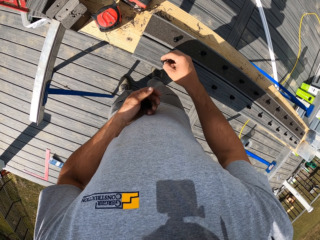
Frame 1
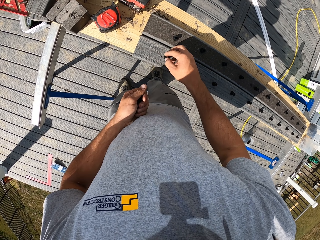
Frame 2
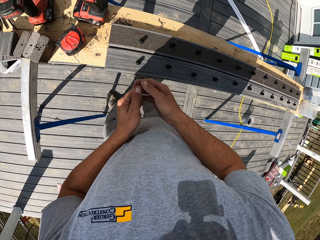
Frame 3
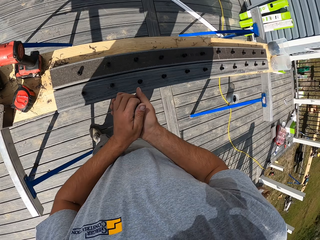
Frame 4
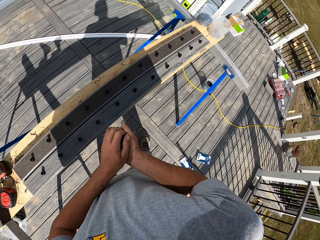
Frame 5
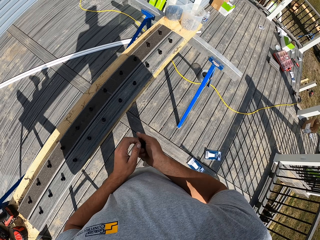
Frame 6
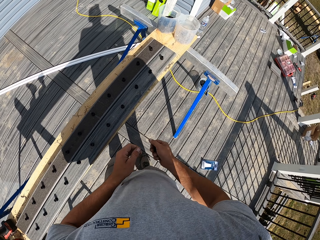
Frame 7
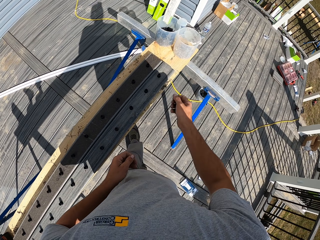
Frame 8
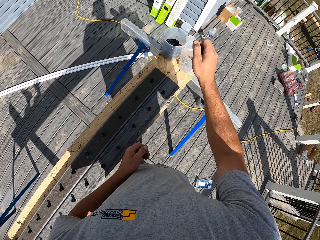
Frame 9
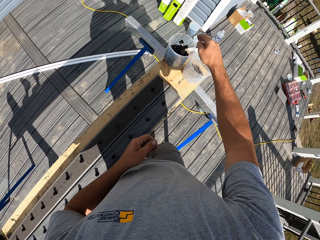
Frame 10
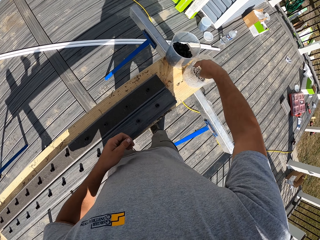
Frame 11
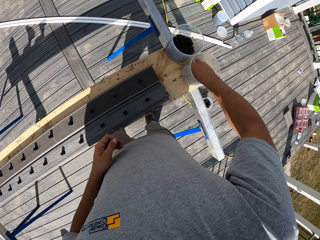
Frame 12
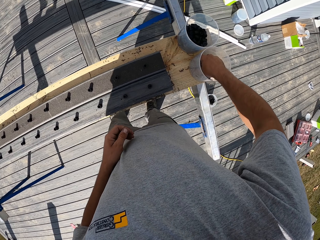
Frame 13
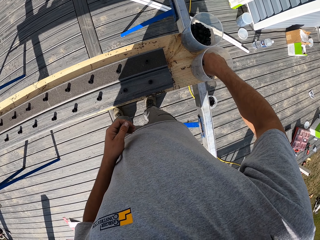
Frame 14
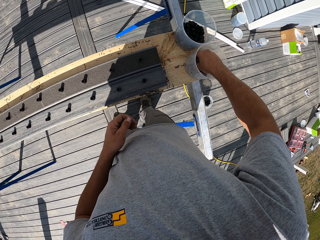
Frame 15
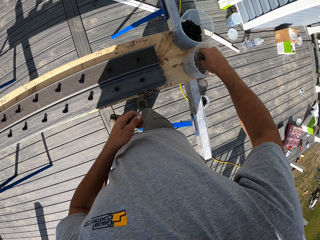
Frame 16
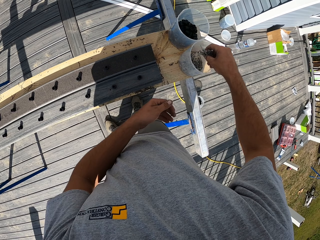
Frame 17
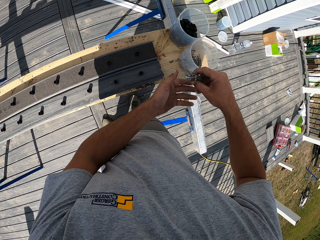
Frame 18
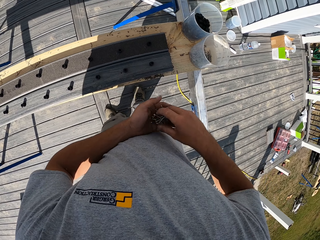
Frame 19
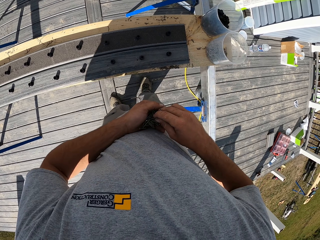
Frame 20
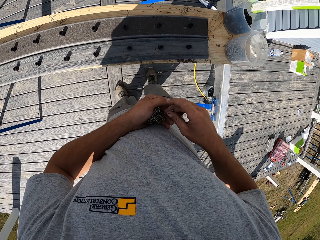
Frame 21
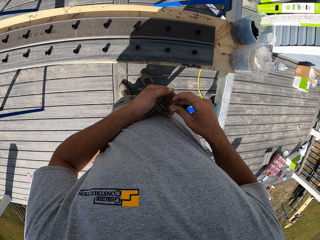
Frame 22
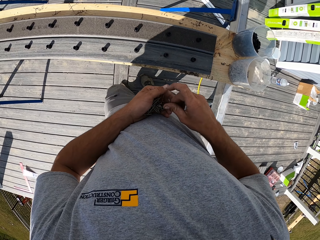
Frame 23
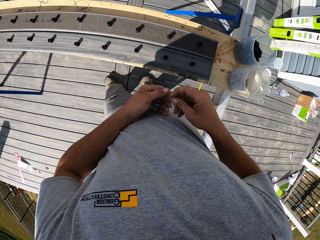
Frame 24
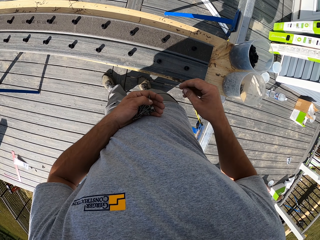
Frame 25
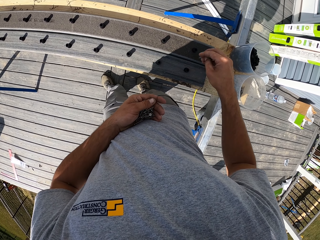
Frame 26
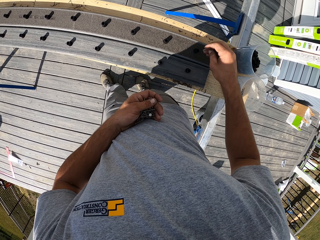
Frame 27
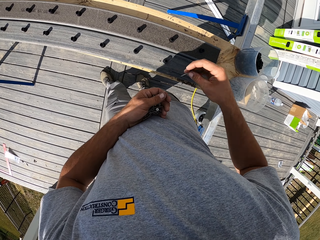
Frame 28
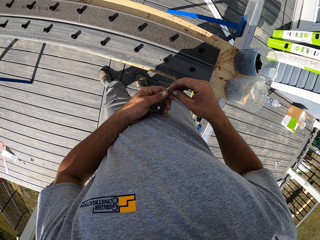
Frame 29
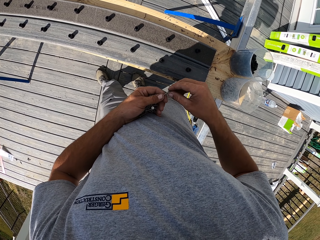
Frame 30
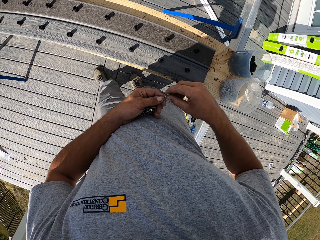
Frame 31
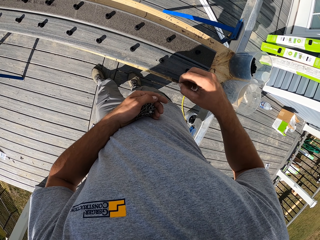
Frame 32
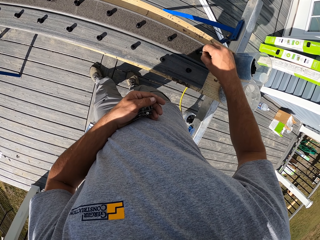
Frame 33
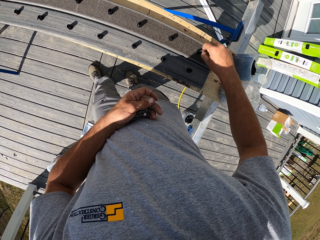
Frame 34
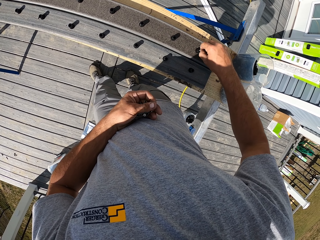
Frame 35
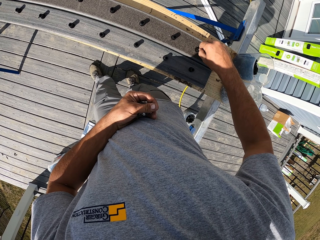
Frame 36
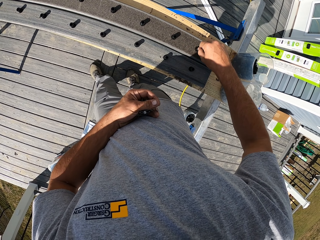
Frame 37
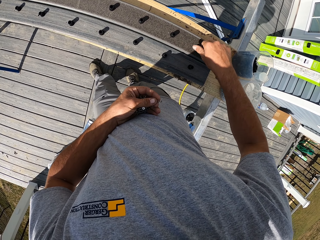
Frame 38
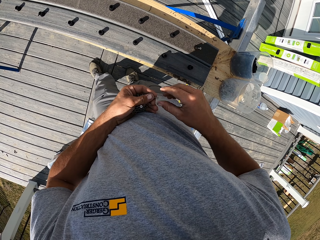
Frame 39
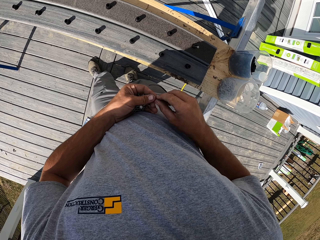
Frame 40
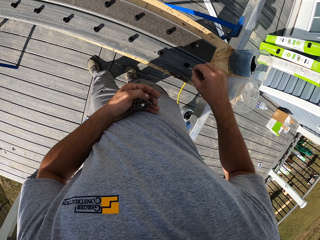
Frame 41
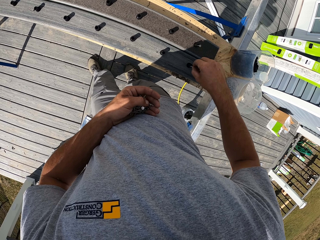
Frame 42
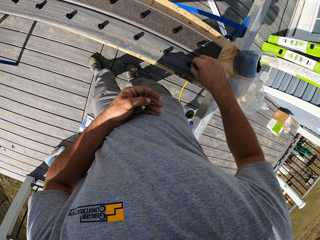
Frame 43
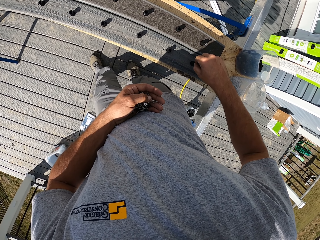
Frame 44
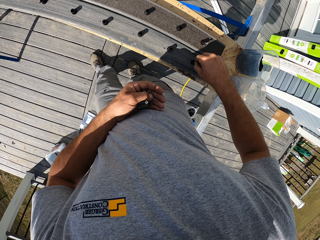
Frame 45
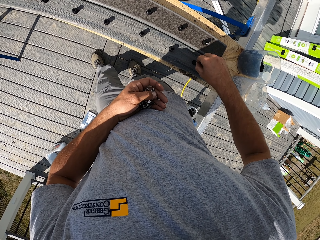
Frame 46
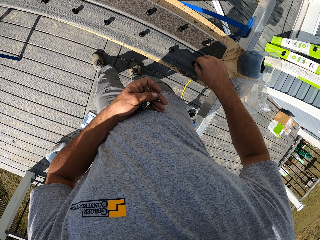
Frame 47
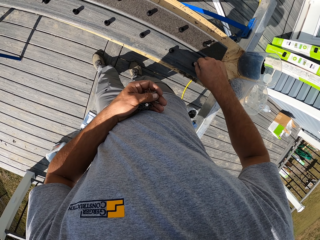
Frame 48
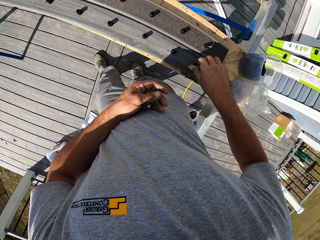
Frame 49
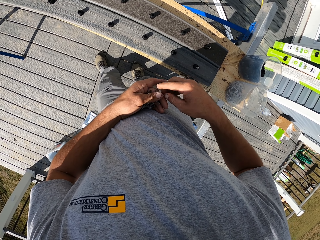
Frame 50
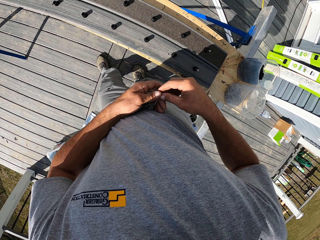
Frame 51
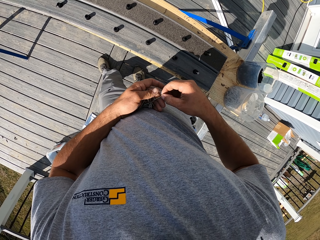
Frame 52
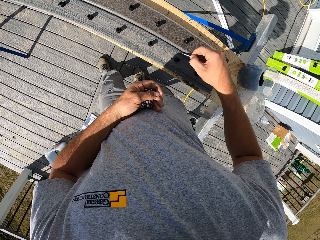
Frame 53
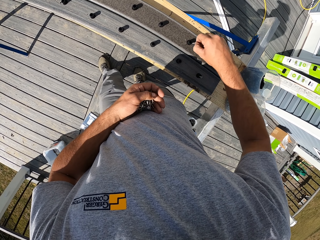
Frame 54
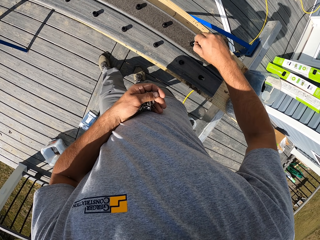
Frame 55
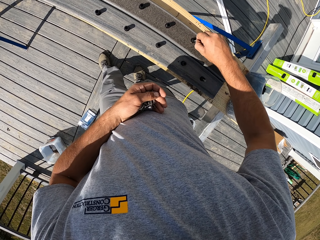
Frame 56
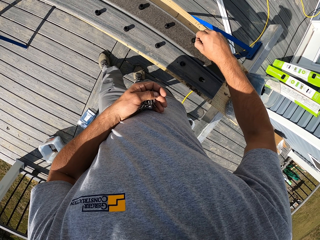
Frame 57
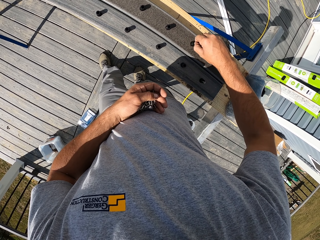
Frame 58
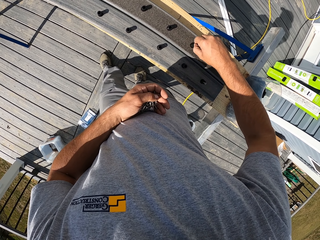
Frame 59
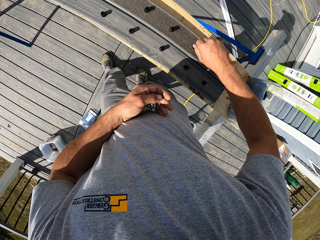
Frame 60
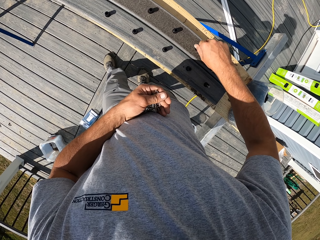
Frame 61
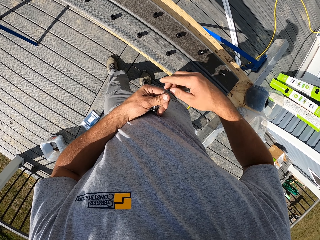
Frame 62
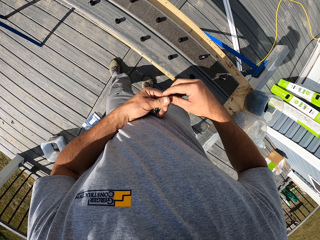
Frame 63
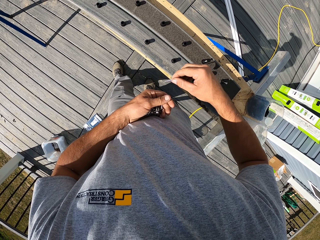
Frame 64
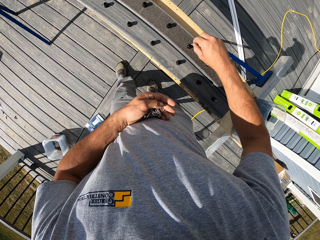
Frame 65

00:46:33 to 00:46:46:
The camera wearer walks. They drop something in the container. They pick nails. They put the nails in something.

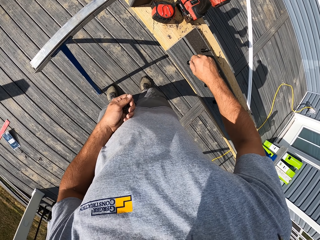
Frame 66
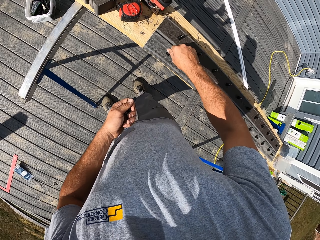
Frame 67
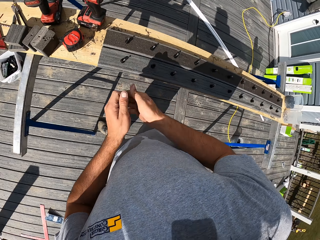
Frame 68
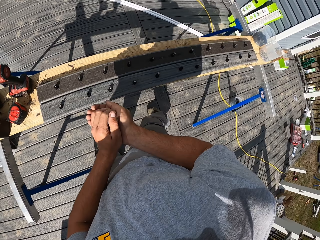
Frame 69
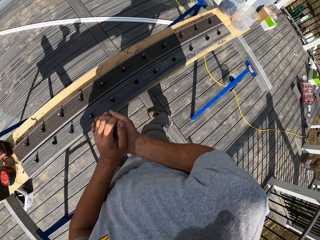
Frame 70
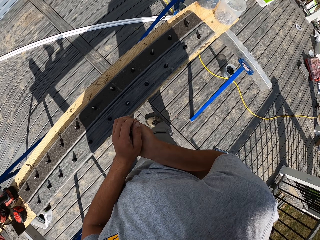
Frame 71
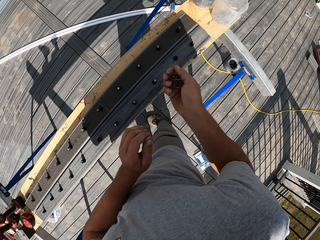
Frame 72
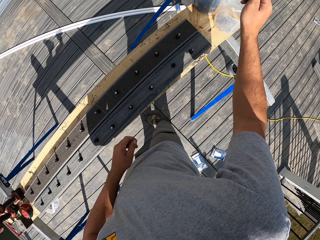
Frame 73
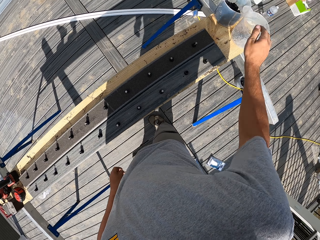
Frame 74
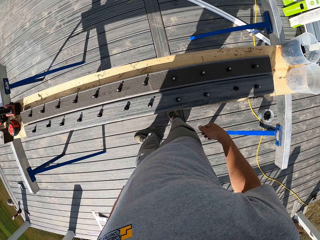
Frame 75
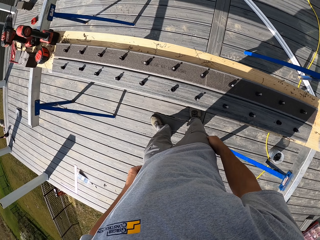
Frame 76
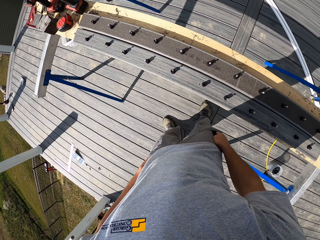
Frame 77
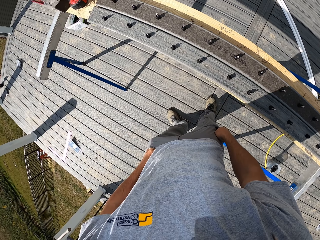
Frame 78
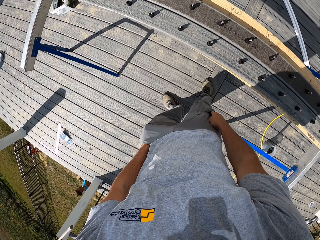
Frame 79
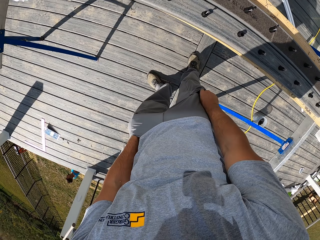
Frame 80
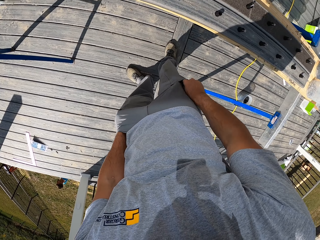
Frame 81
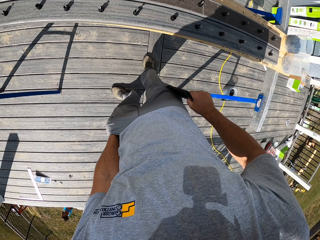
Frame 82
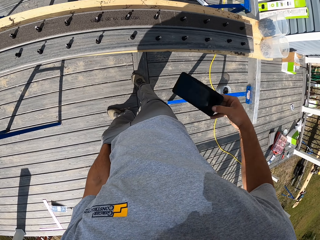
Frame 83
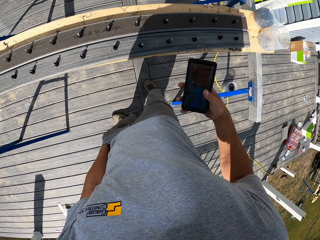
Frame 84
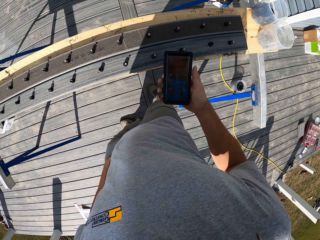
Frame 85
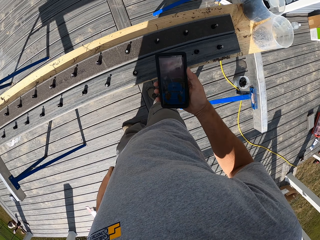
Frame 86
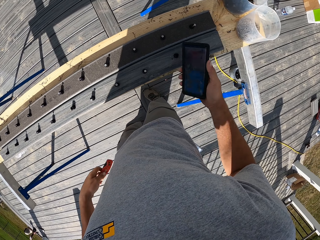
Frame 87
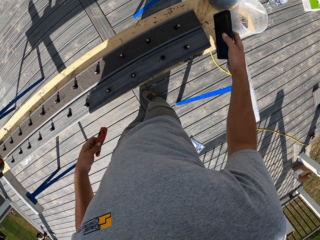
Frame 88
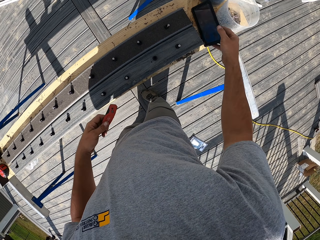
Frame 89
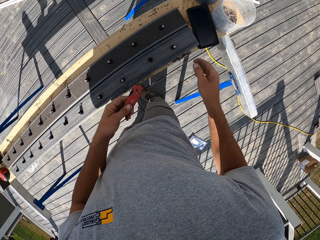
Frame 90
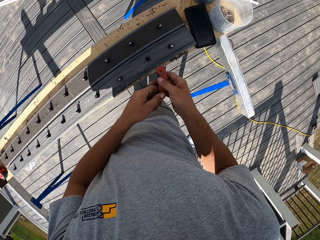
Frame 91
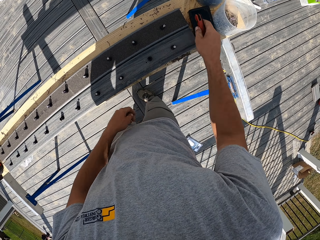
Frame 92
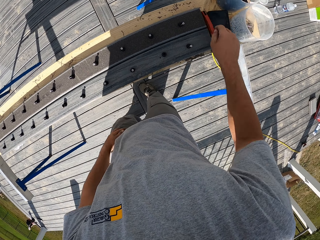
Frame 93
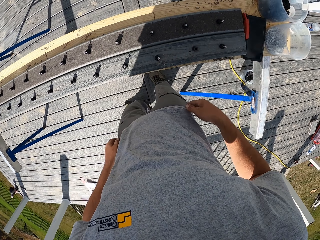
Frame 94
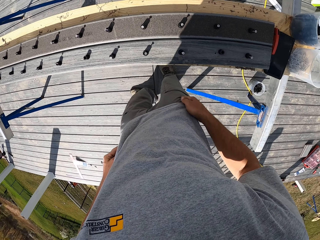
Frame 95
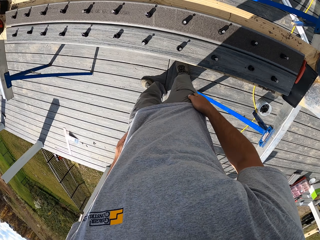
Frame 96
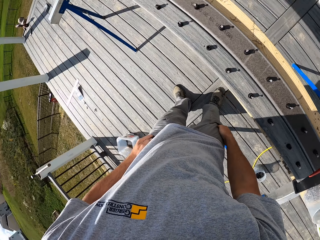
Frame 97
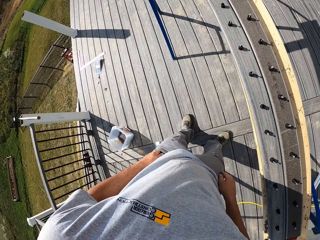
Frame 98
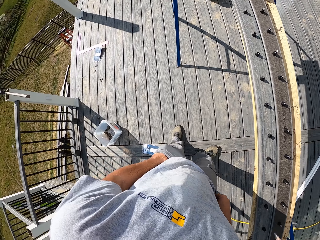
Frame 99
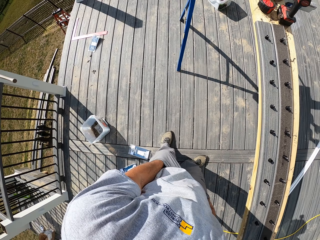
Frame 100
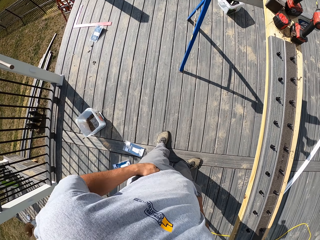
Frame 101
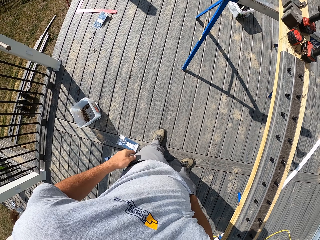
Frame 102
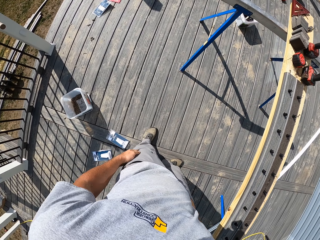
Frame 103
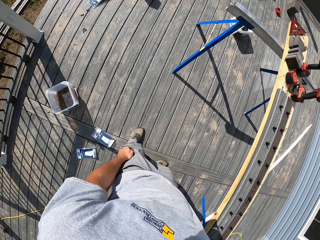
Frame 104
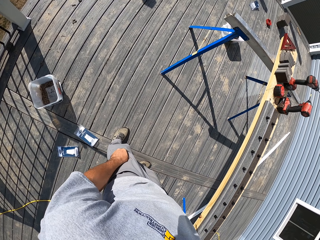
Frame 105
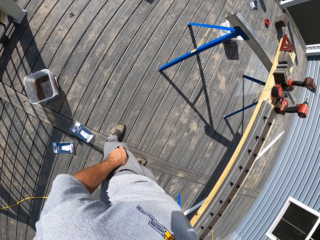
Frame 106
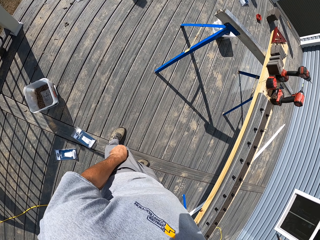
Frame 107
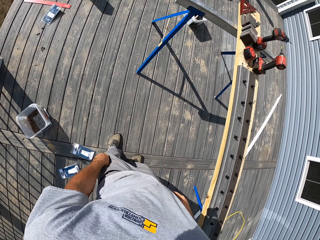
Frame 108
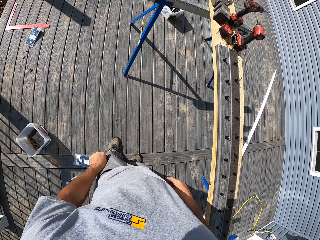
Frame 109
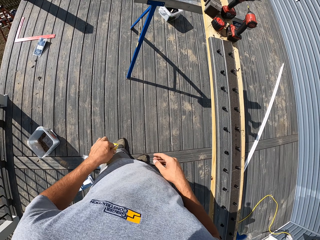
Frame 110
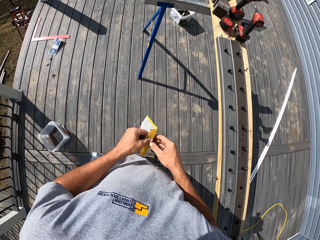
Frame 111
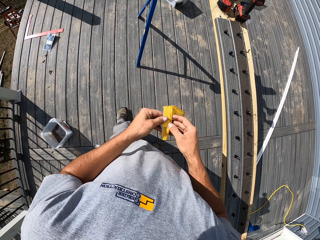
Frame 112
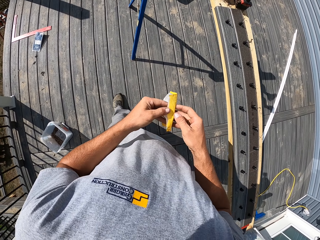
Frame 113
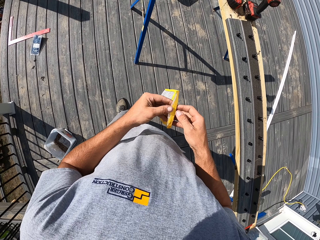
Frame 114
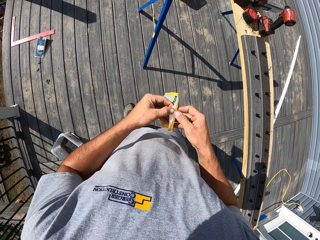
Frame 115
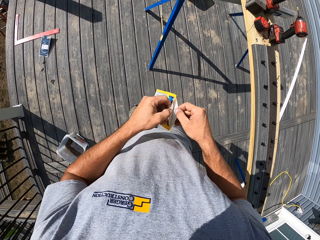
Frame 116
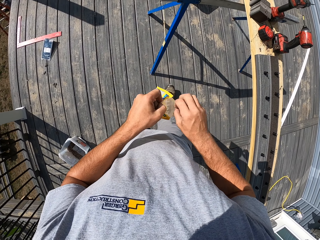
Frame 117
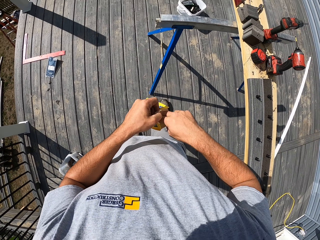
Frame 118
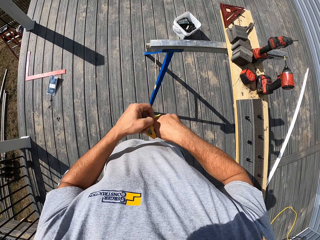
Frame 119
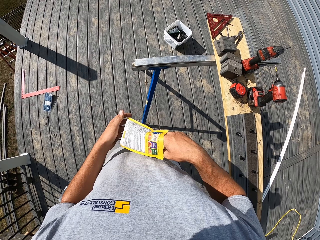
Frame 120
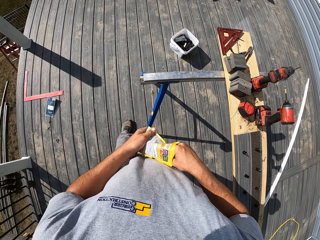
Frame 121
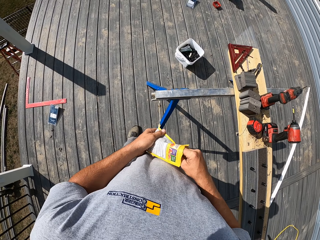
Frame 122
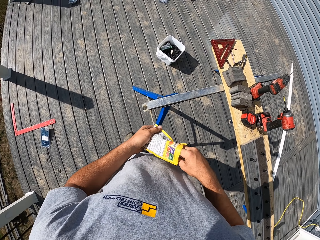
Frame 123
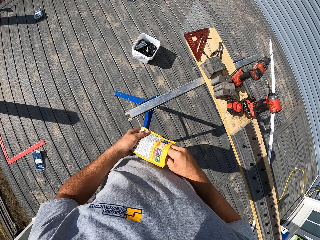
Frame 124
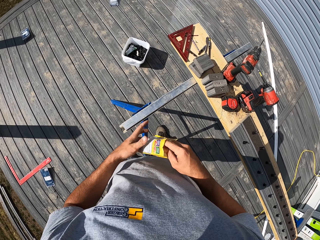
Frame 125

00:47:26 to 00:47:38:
The camera wearer drops nails in the container. They remove the phone from the pocket. They hold the phone. They put down the phone. They put down something. They search pockets. They hold a polythene. They remove paper from the pocket. They open the polythene.
